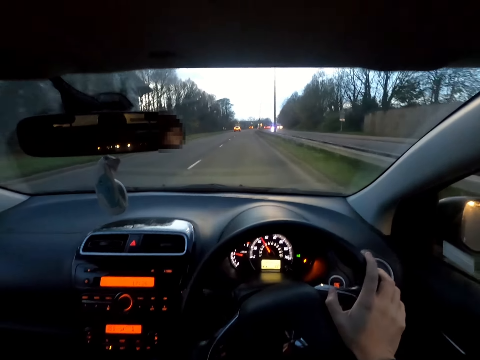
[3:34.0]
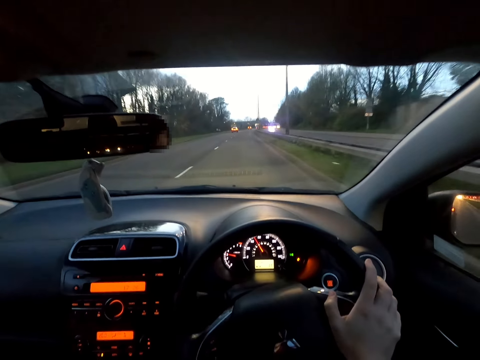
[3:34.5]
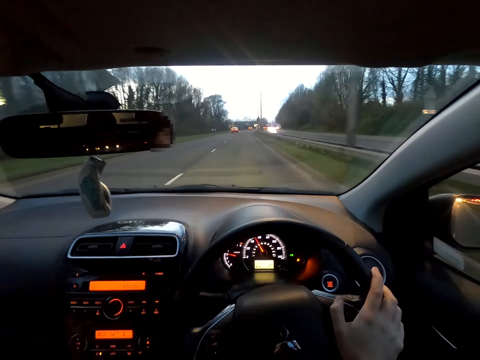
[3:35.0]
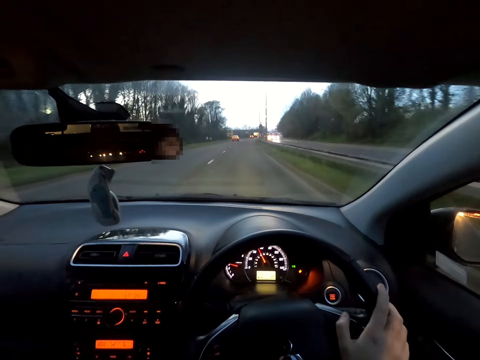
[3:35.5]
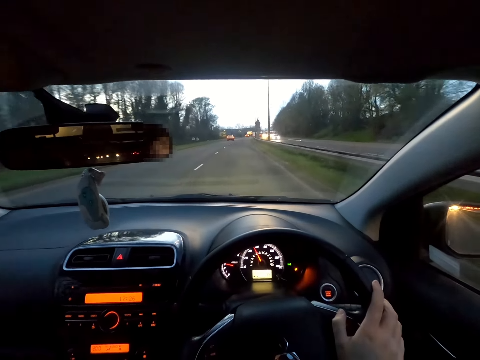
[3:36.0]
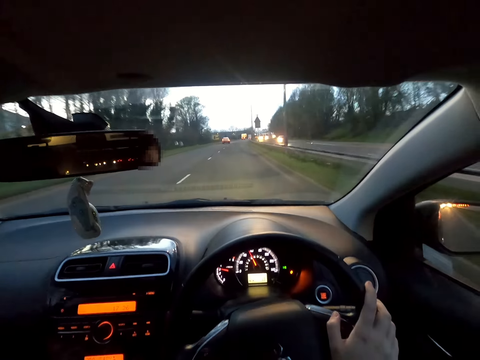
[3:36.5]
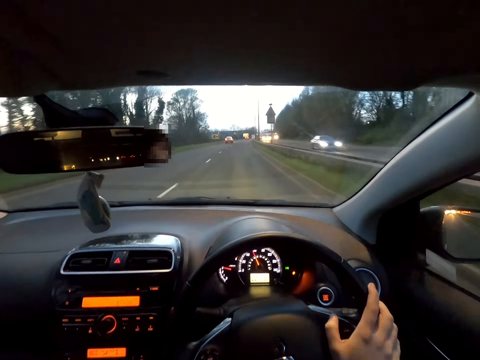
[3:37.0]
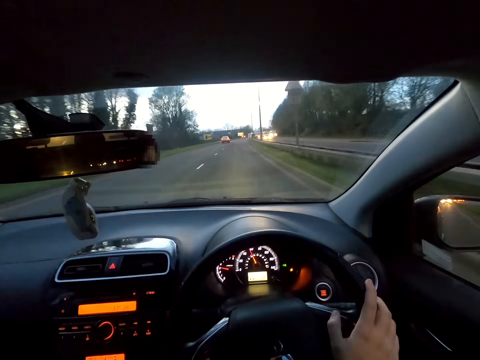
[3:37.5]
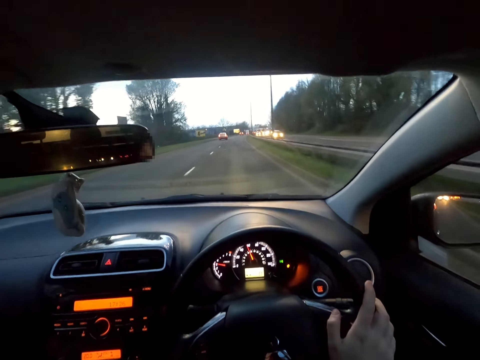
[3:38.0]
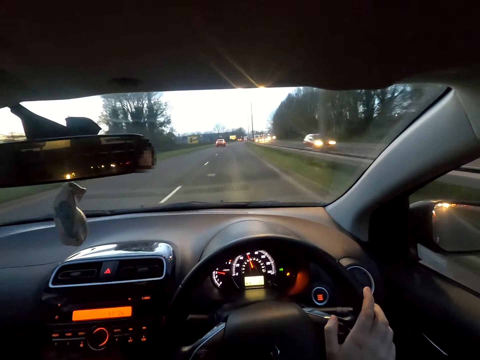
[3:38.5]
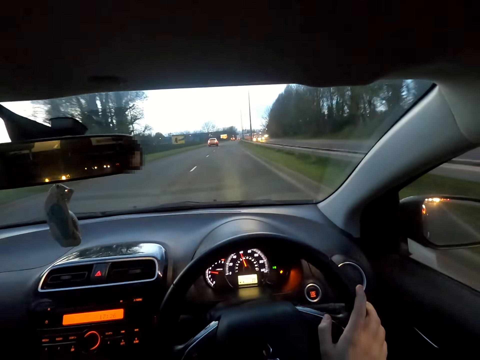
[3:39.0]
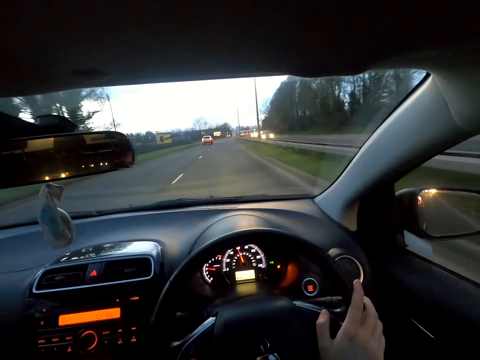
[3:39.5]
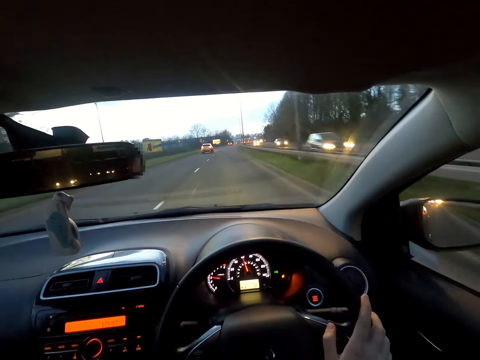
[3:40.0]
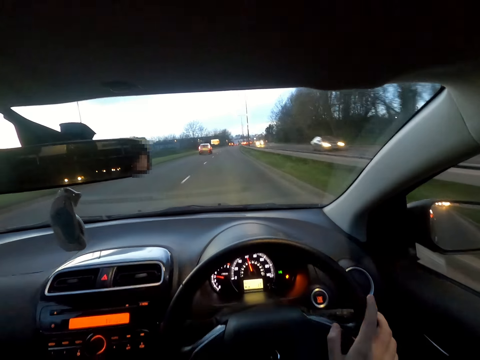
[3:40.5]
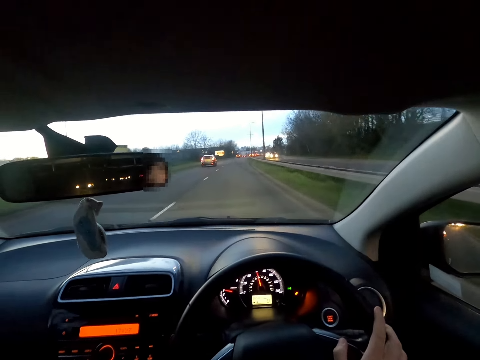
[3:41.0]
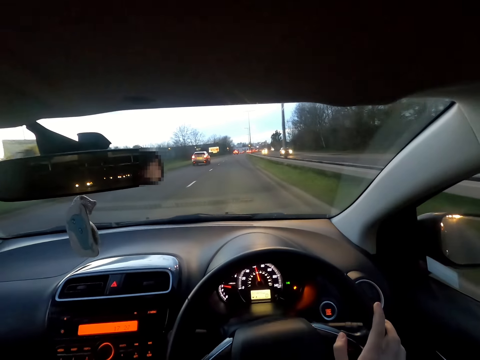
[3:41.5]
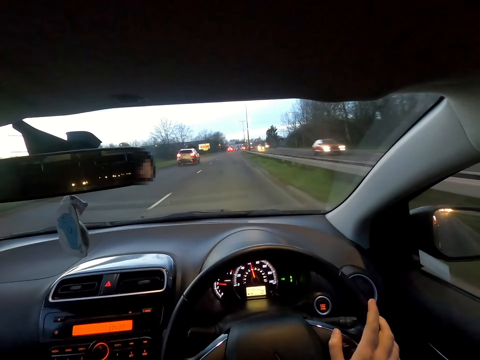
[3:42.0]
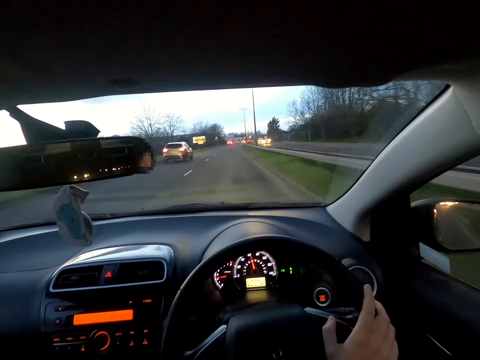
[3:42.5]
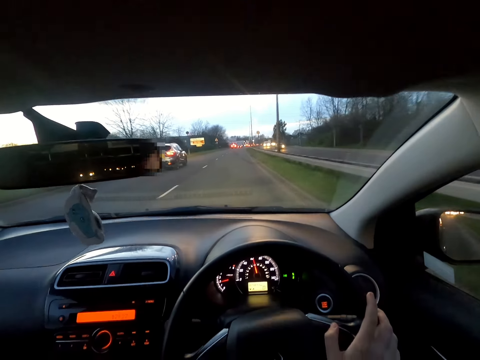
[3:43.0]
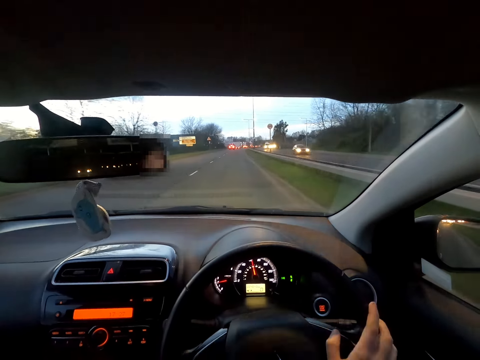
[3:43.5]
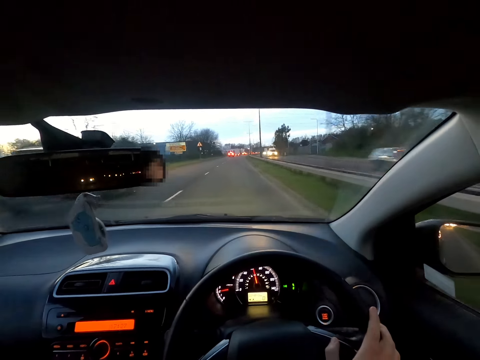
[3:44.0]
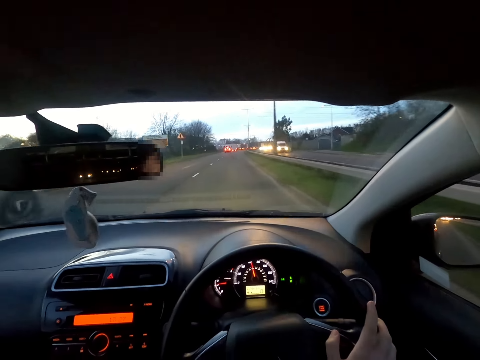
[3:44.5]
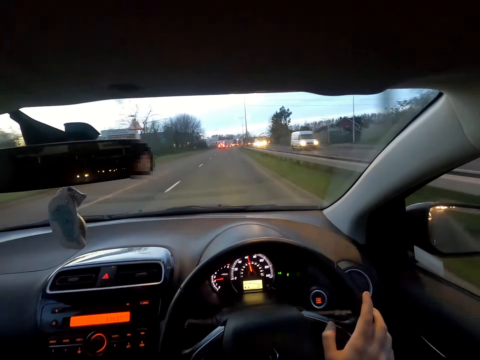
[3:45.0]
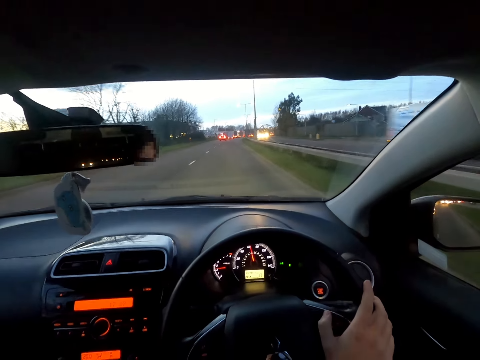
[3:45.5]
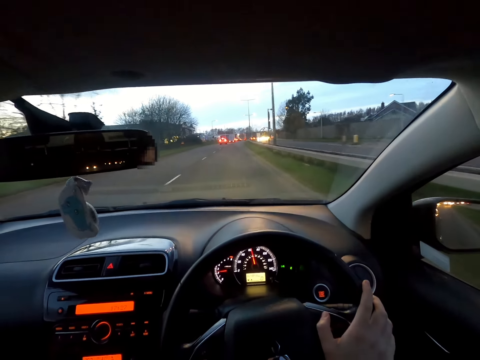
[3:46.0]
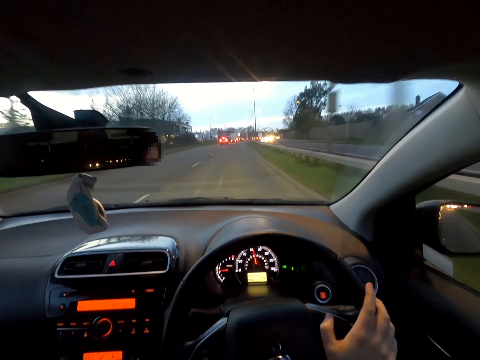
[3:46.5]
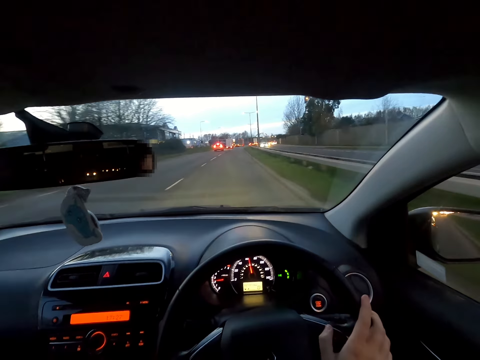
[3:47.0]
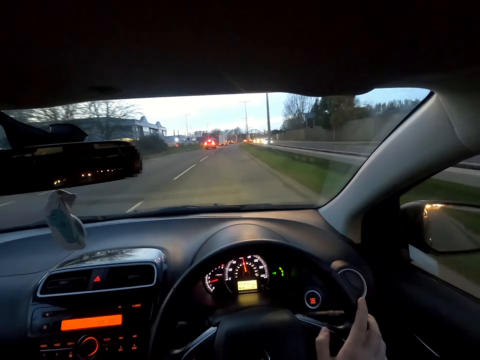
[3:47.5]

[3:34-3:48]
The camera wearer drives past a gray car.

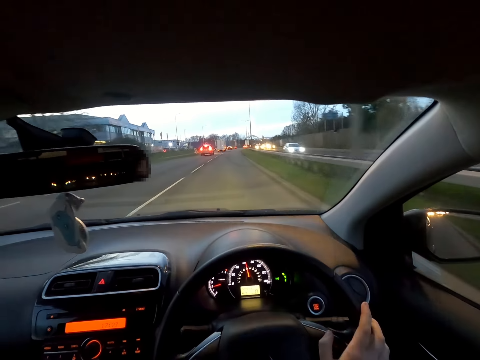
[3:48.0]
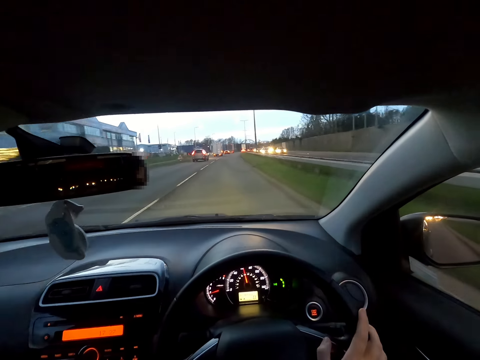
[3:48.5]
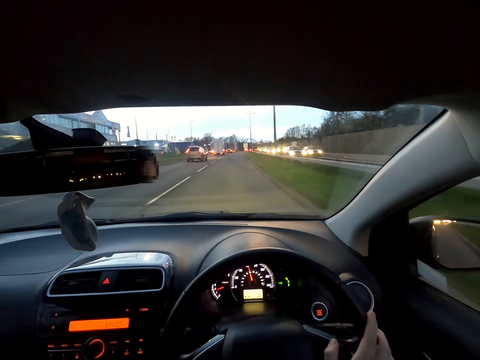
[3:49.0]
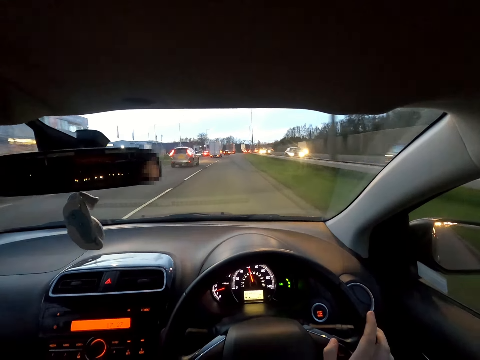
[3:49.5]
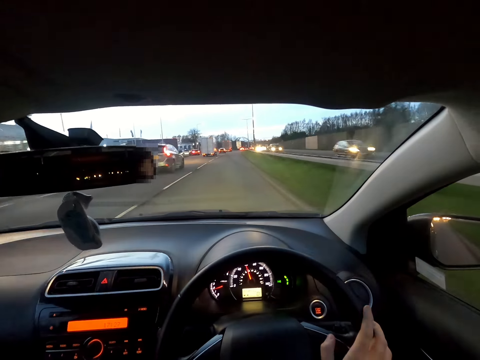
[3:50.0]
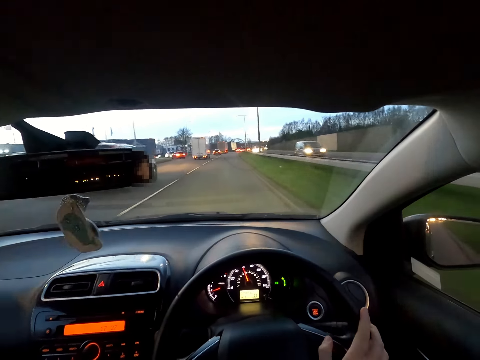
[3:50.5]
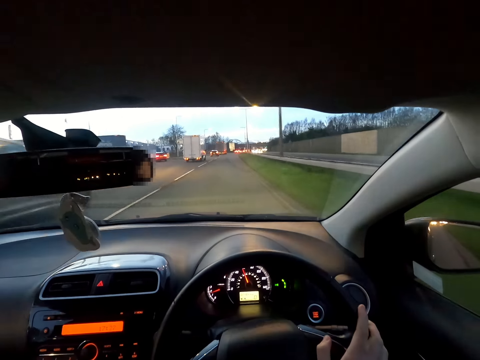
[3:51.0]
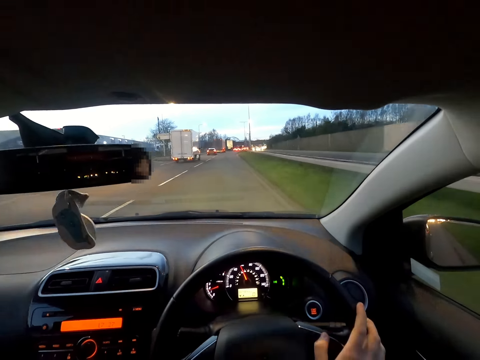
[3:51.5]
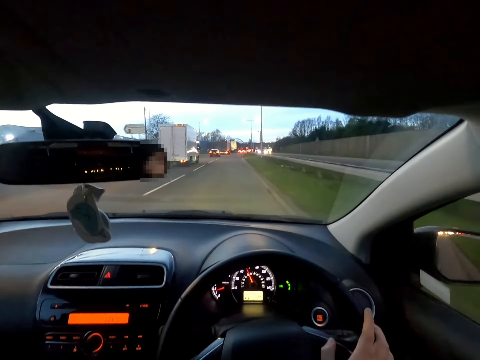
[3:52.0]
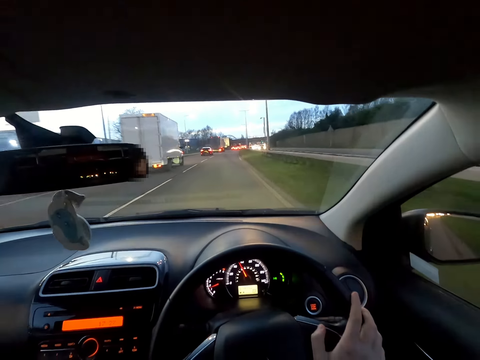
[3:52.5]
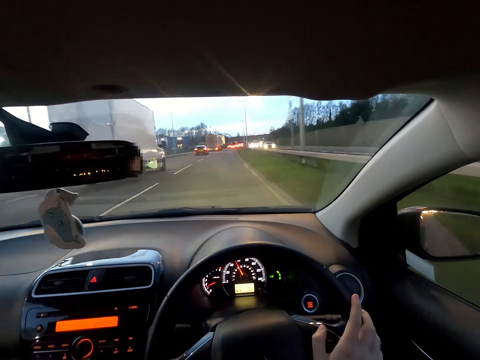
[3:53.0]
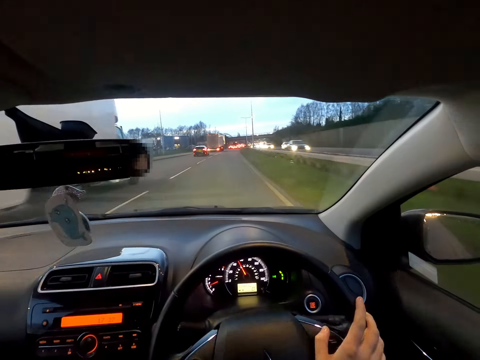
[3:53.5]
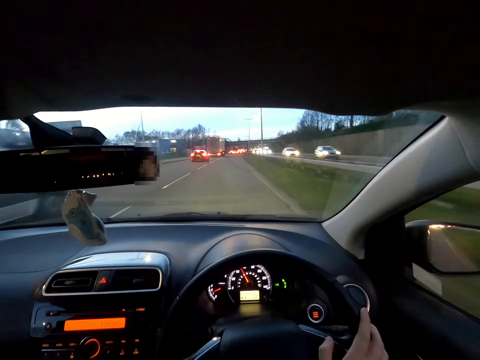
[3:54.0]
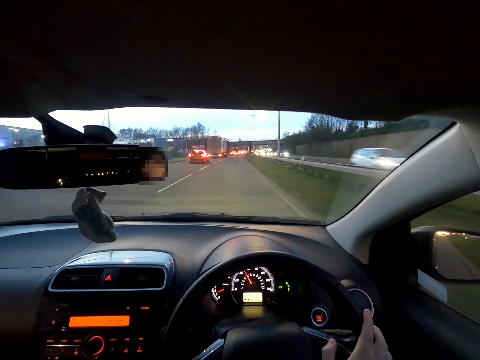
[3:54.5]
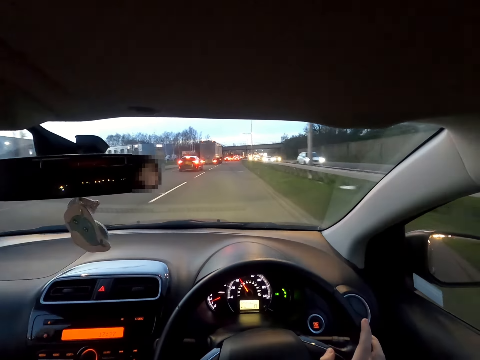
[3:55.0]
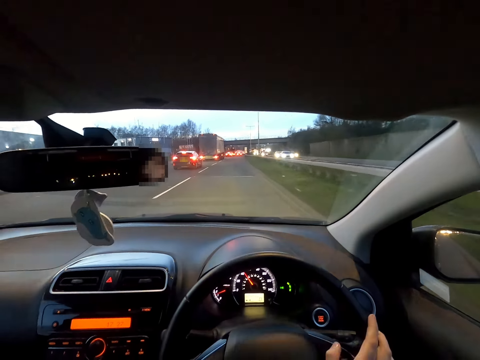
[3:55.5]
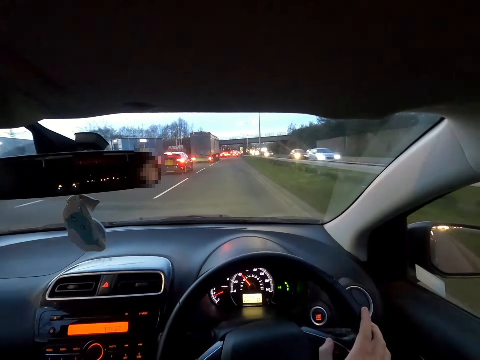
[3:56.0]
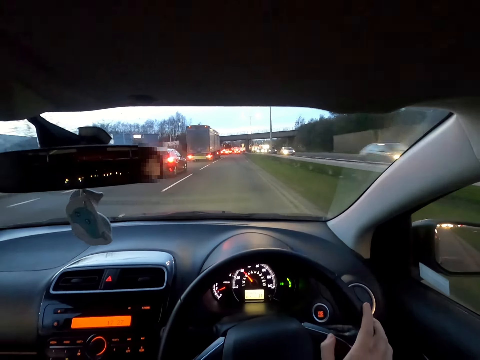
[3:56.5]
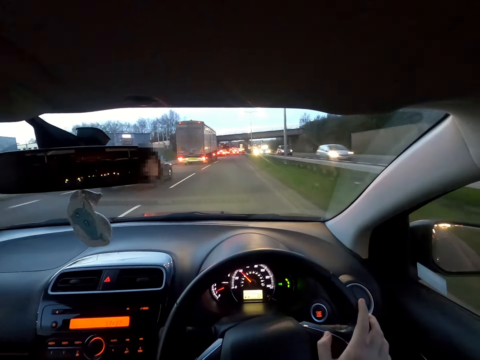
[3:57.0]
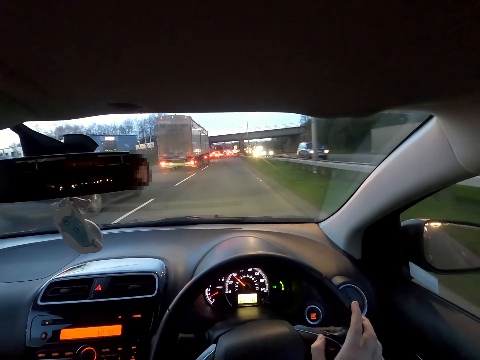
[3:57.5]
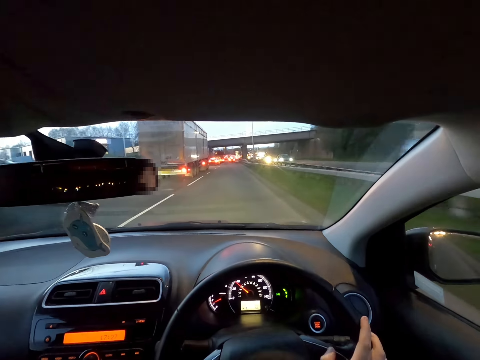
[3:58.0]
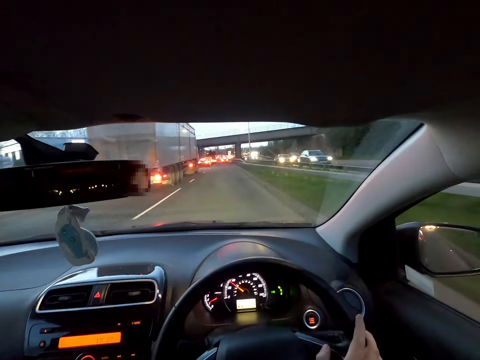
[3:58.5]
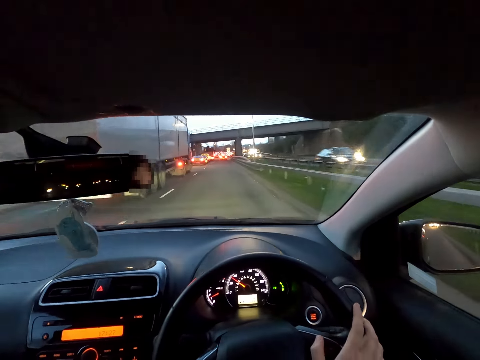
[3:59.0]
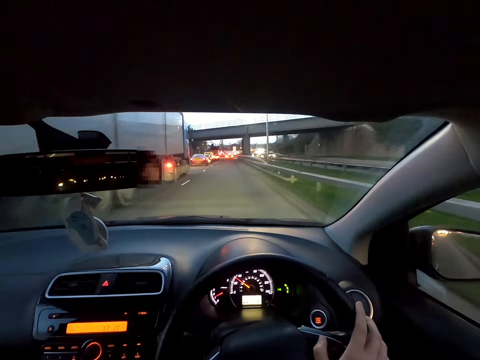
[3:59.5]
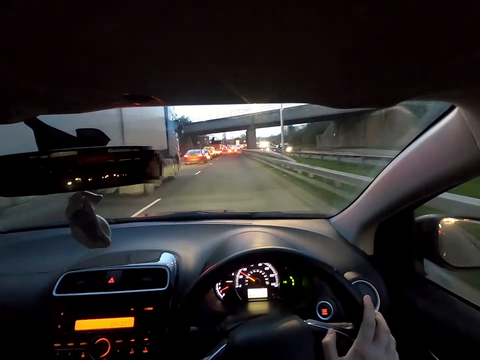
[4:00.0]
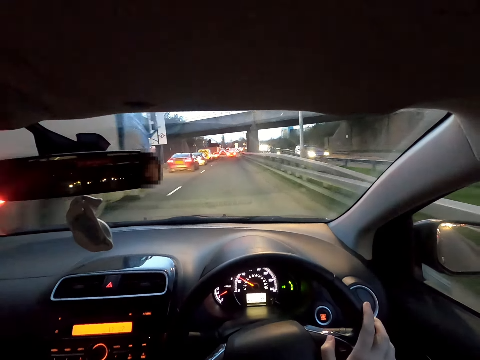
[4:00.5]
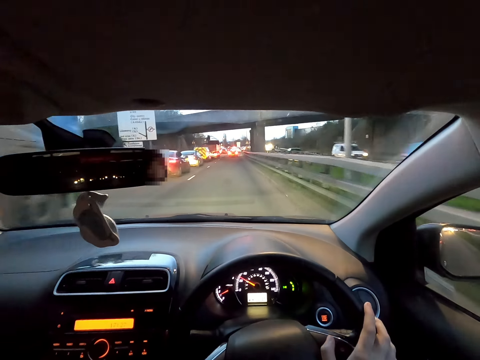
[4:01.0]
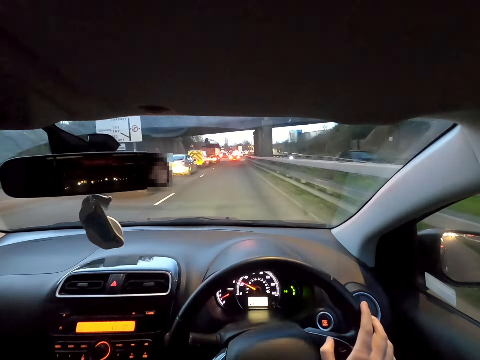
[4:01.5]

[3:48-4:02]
The camera wearer drives past a brown car. They drive past a white truck. They drive past a black car. They drive past a white truck.
